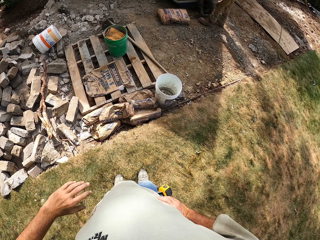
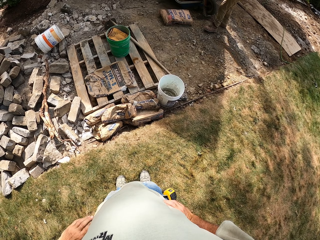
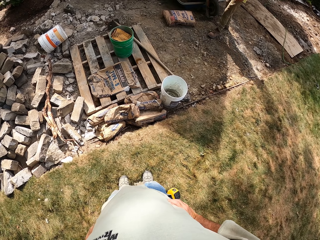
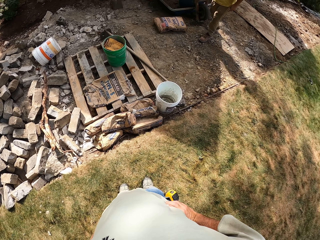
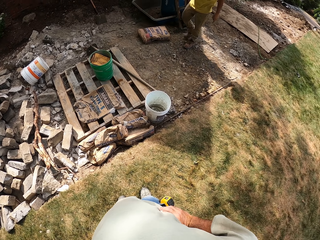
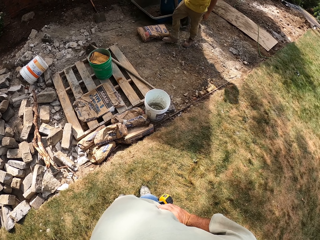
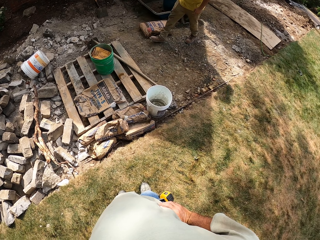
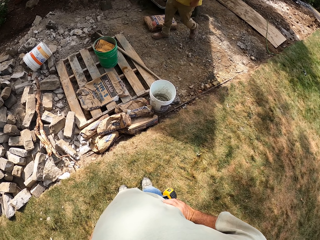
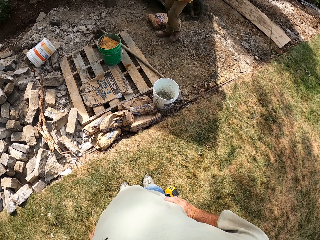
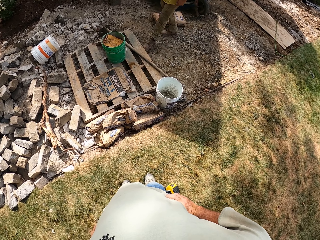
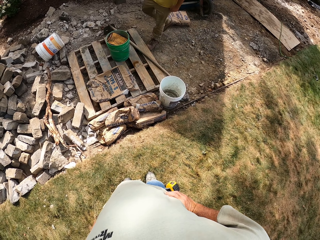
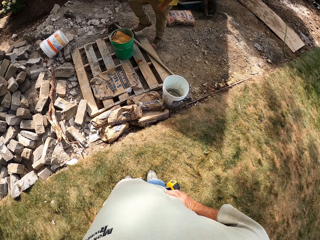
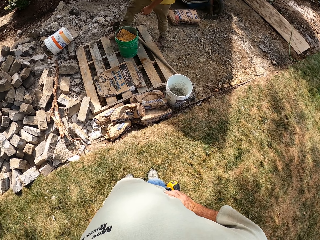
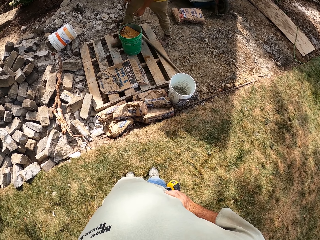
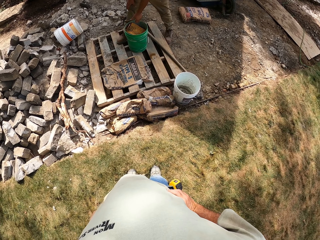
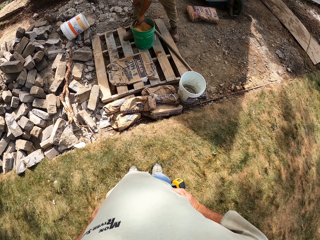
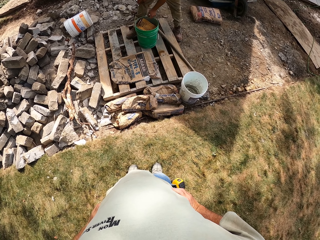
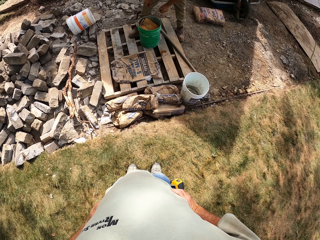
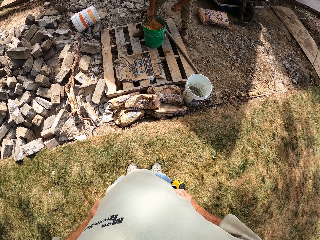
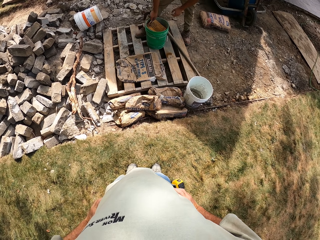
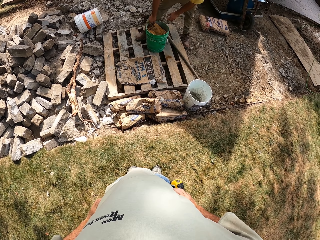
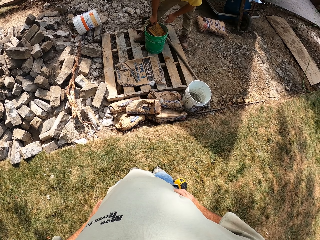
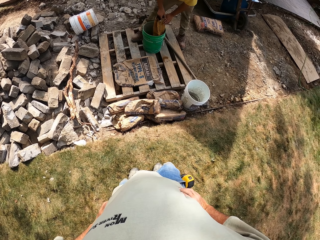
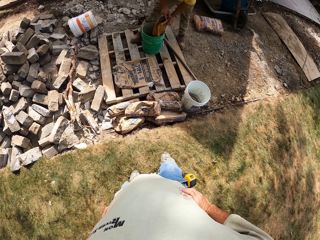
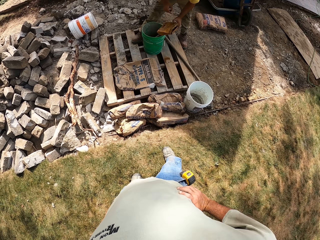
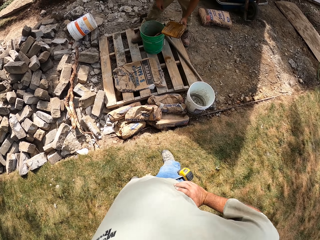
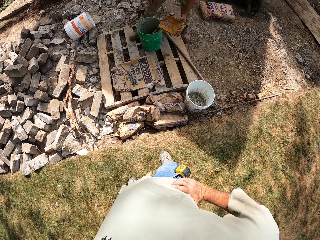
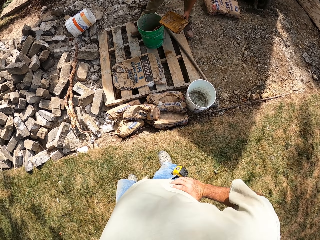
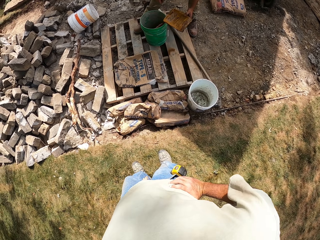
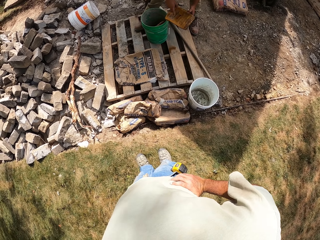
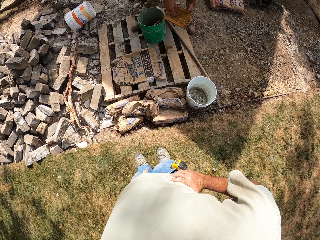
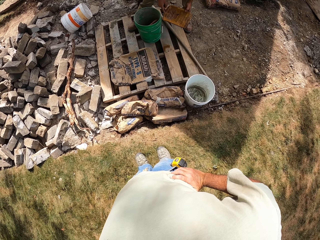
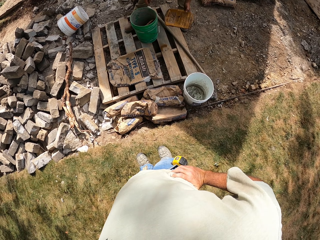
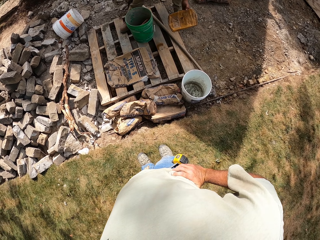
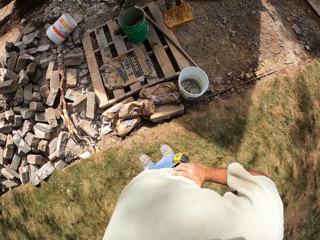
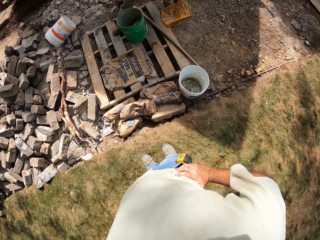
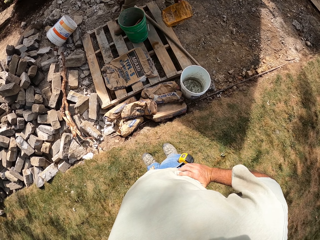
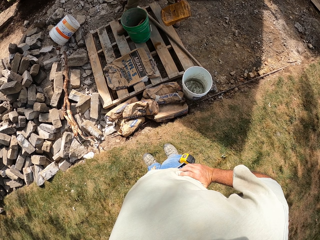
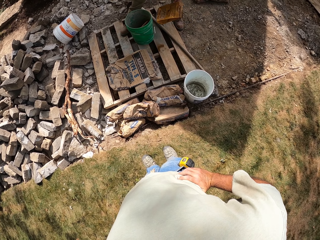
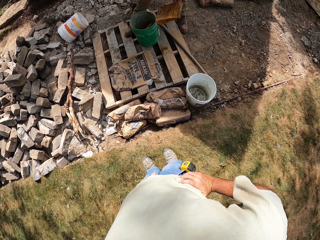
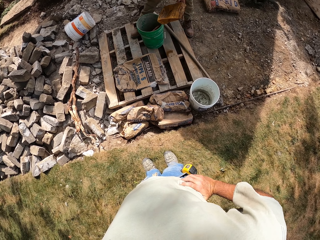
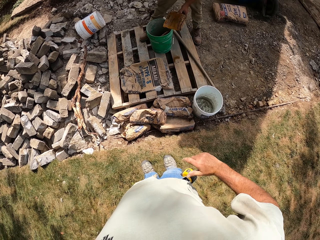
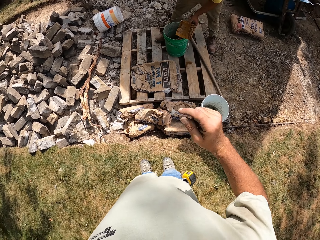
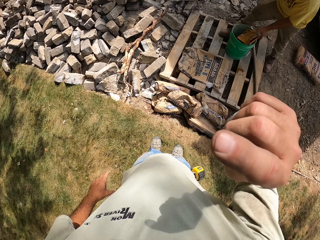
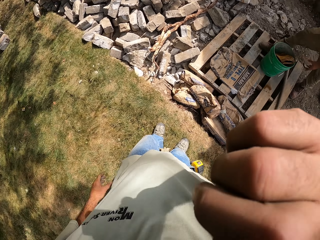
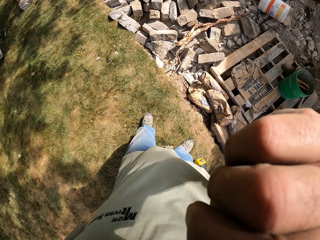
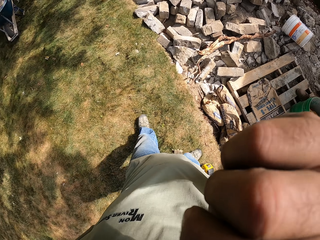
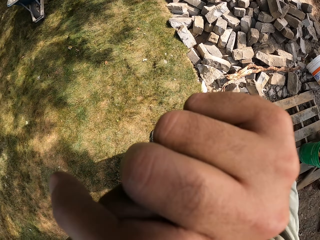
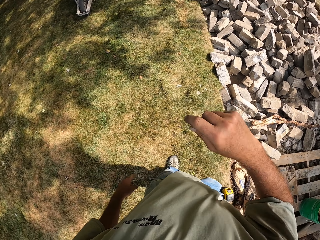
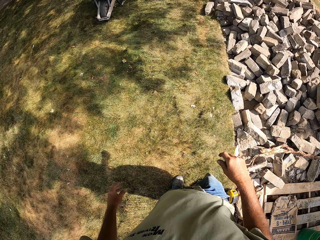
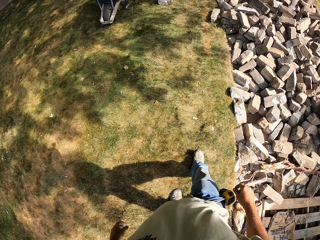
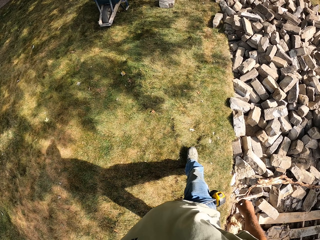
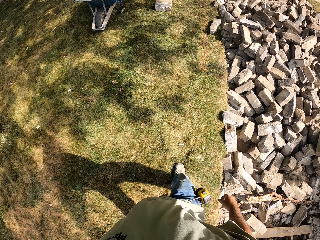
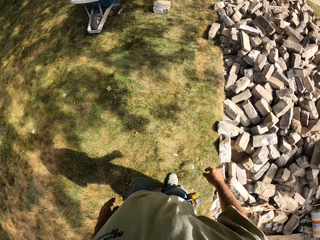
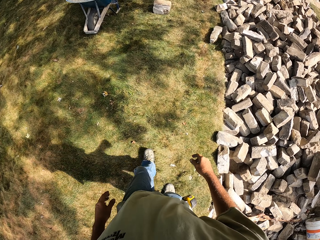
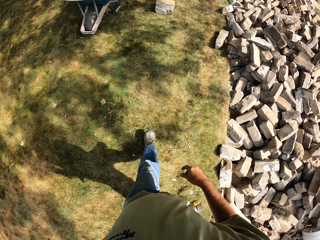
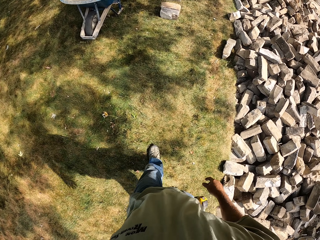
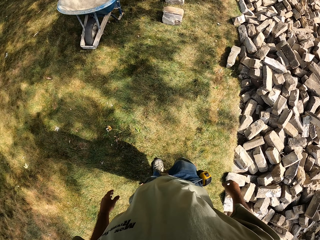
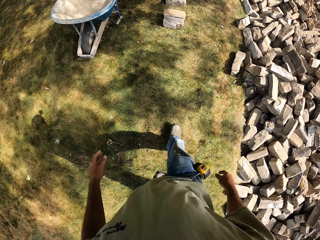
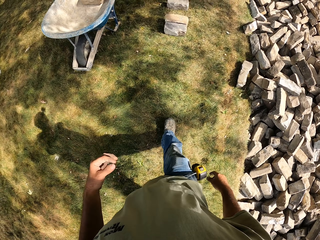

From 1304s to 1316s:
A person walks around the construction area. The person picks up a carrier bag and puts the carrier bag in the bucket. The camera wearer adjusts the camera. They walk around the construction site.

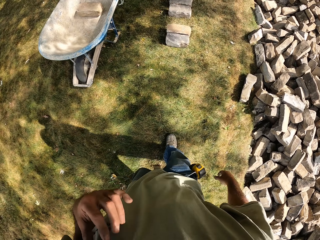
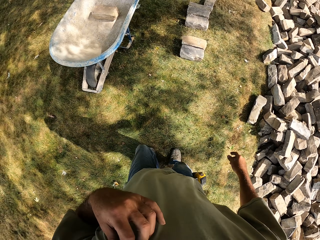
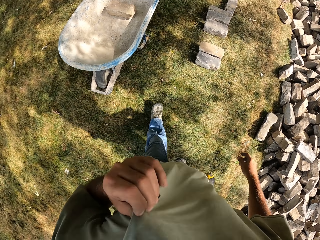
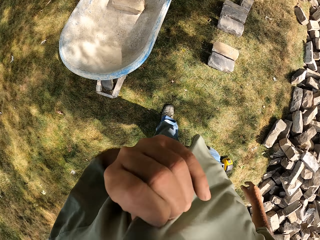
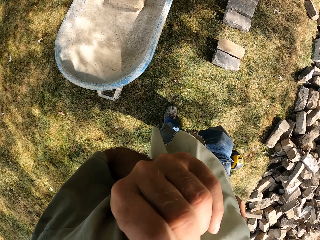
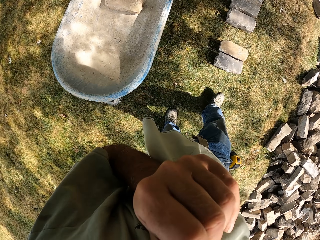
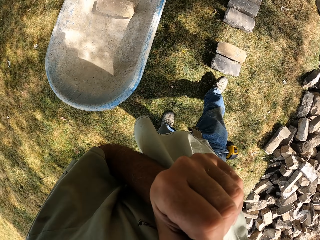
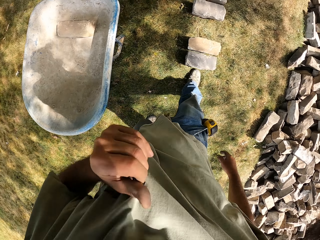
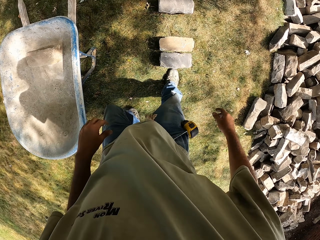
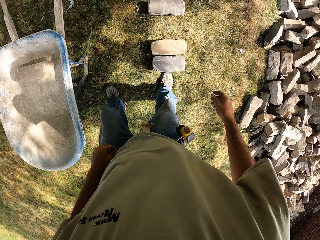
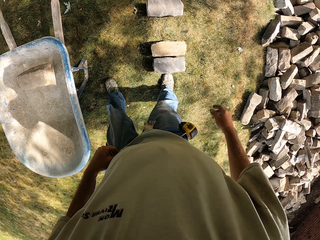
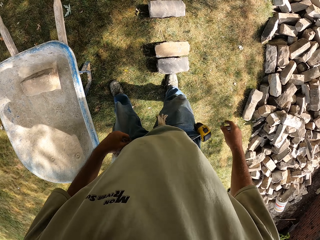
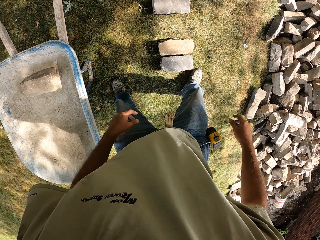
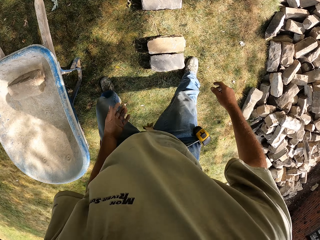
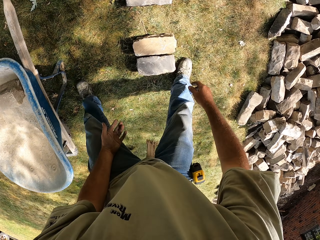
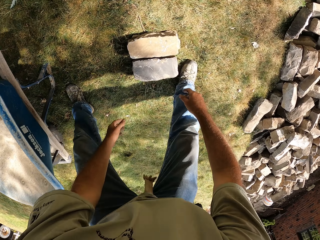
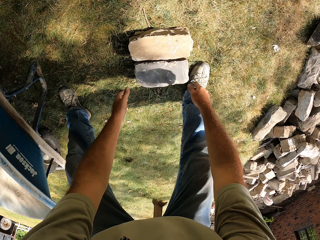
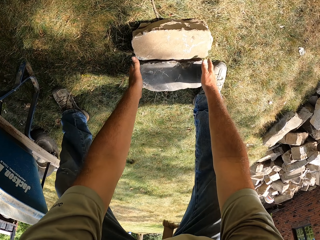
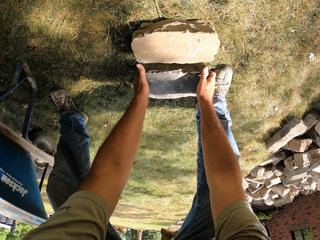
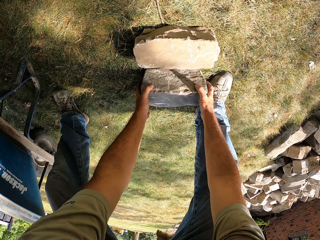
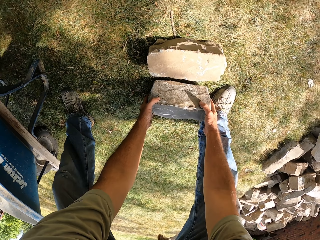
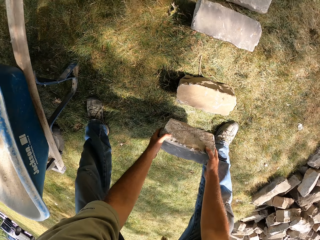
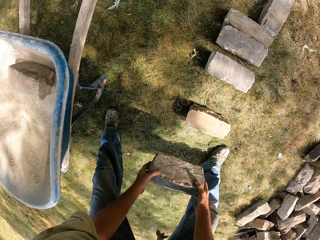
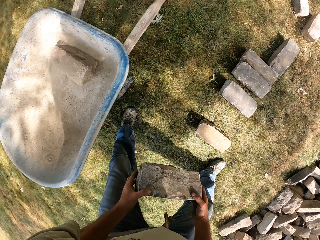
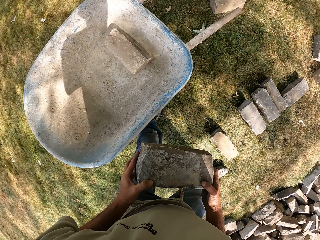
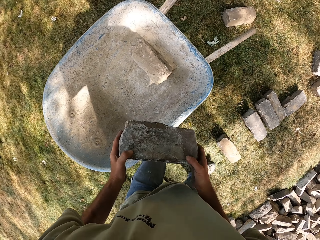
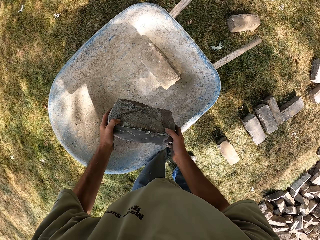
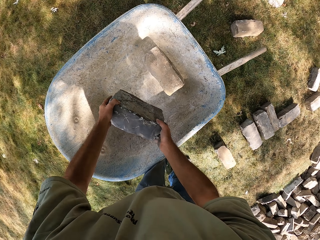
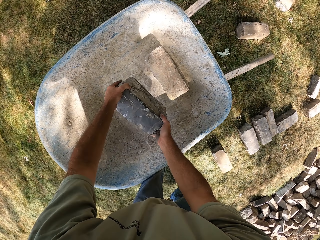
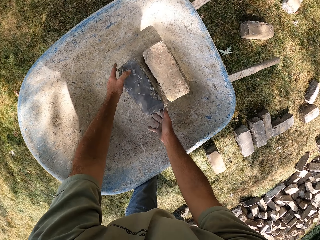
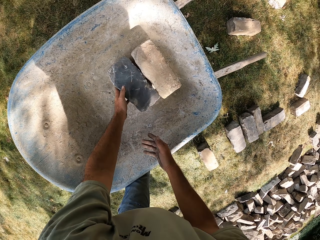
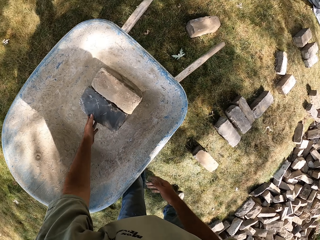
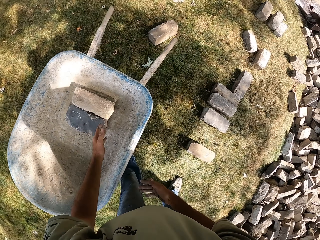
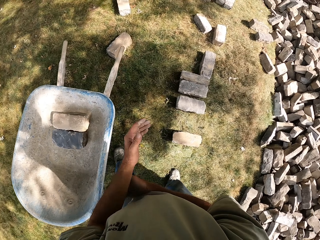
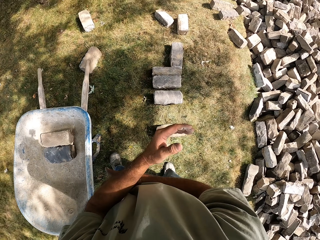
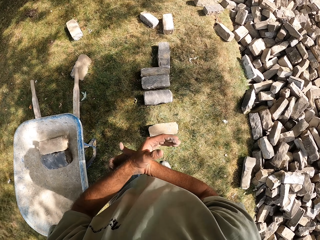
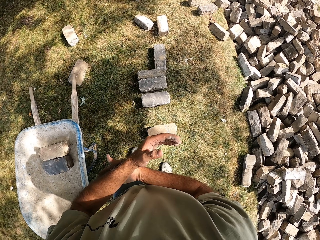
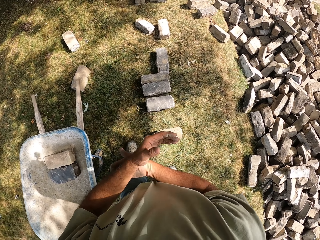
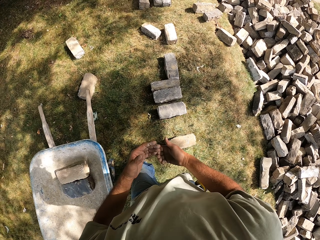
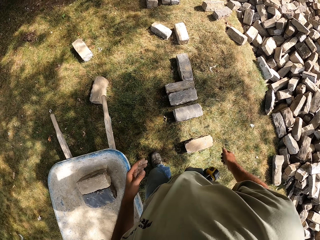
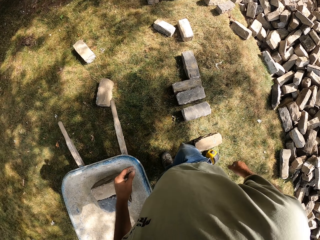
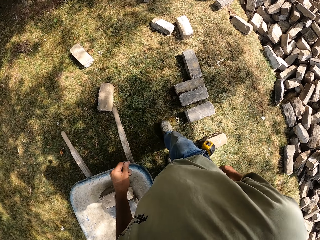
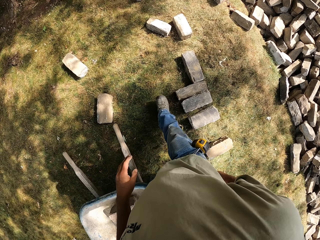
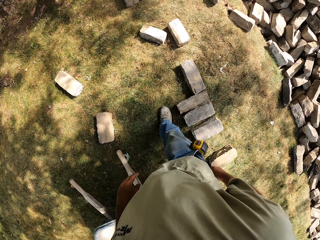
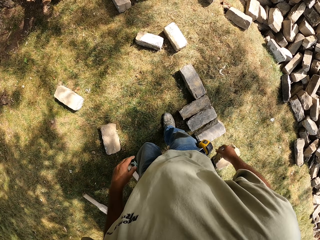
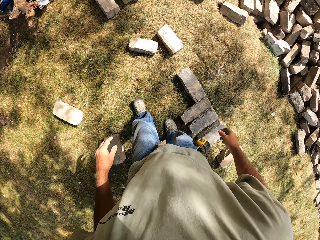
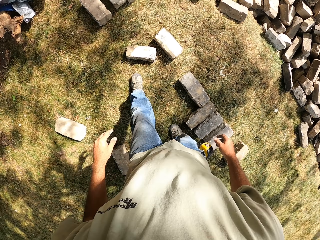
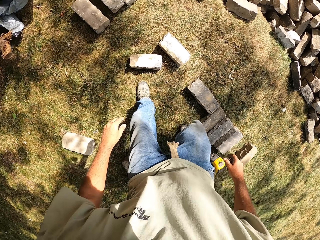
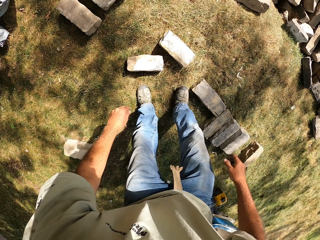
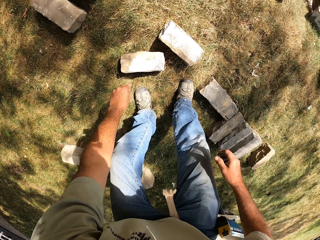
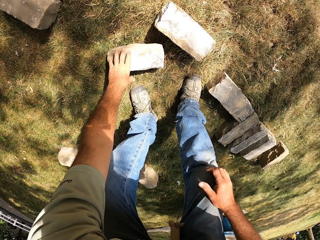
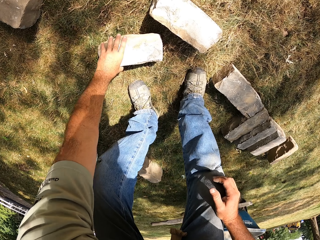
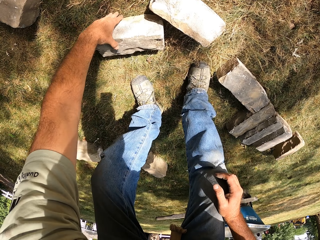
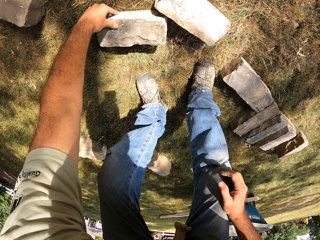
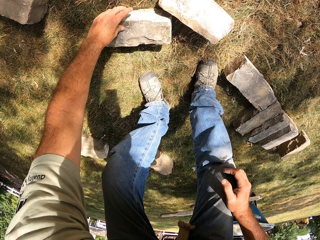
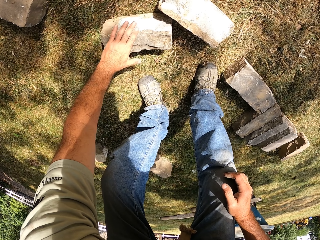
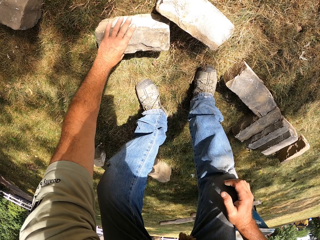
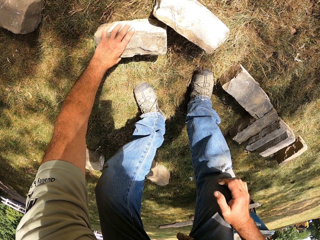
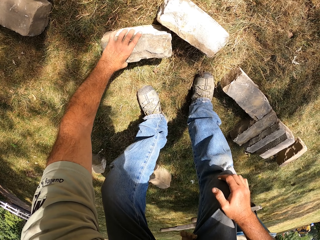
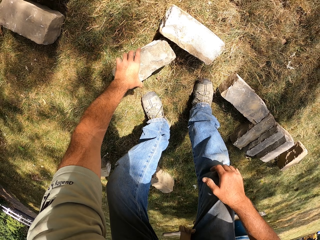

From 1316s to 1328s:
The camera wearer rubs his face with the garment. He walks around the construction site. He picks up the brick or stone. He puts the brick in the wheelbarrow. He walks around the construction site. He rotates the stone. He picks up the brick.
